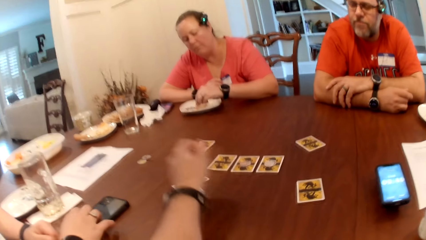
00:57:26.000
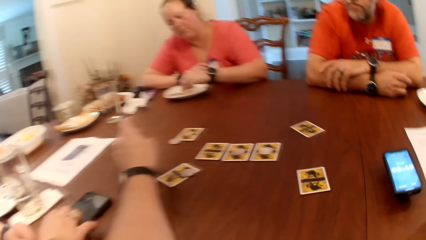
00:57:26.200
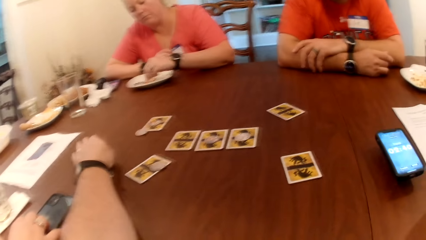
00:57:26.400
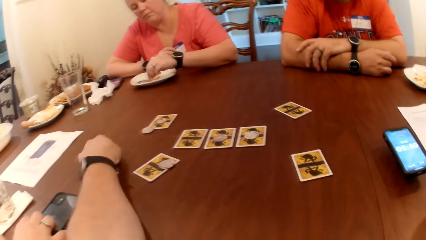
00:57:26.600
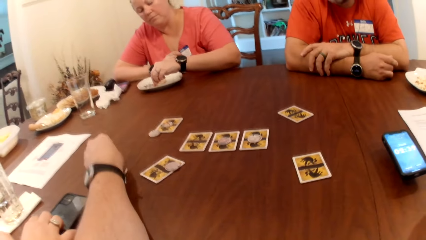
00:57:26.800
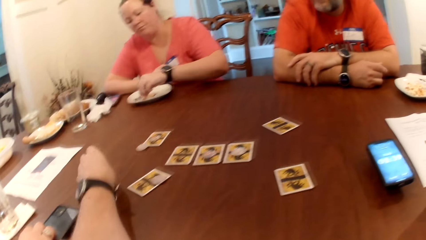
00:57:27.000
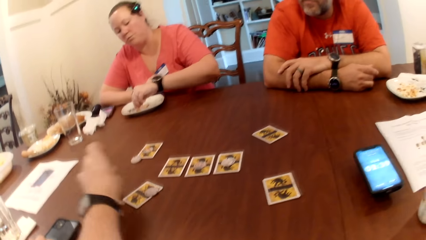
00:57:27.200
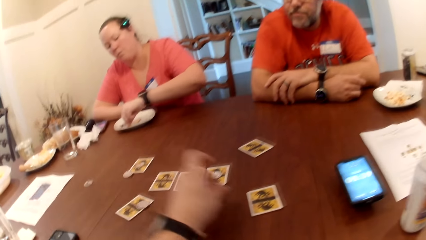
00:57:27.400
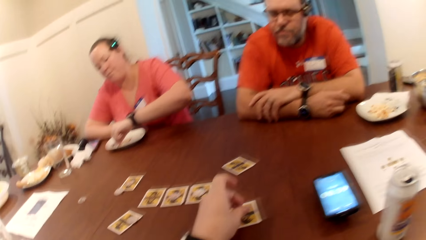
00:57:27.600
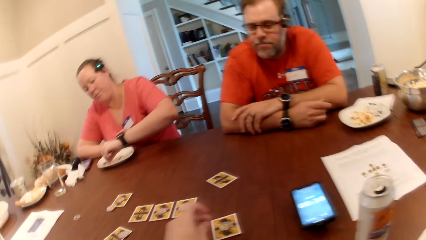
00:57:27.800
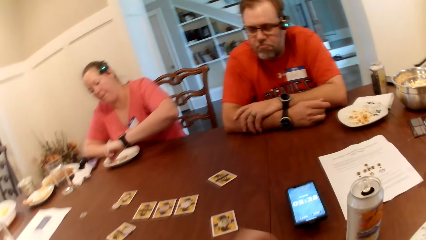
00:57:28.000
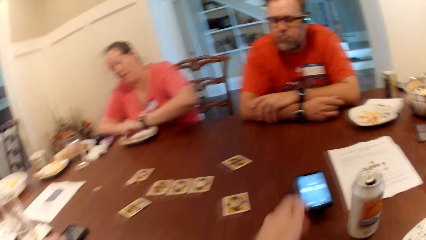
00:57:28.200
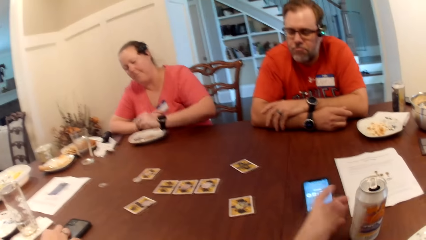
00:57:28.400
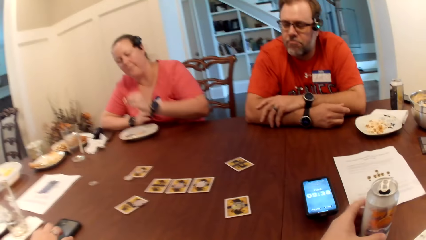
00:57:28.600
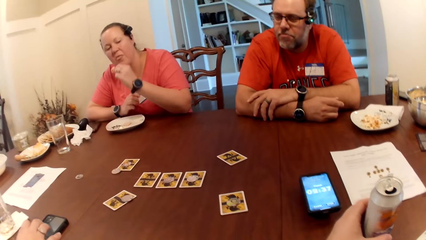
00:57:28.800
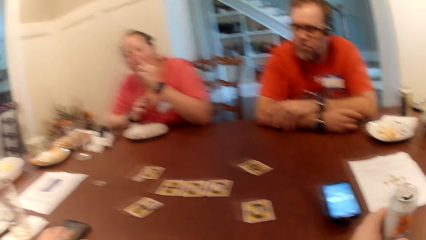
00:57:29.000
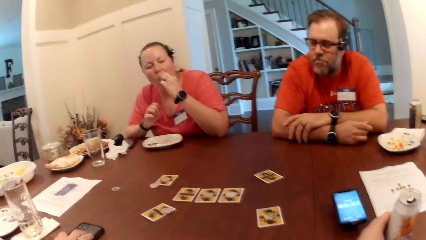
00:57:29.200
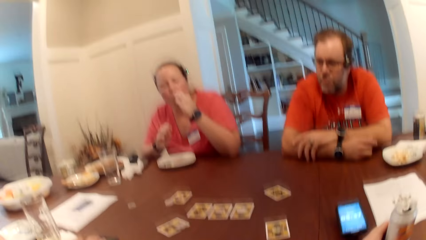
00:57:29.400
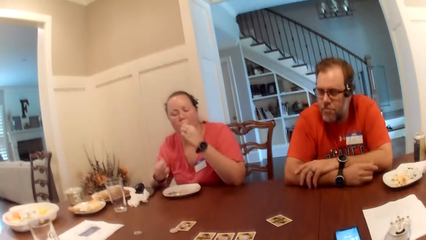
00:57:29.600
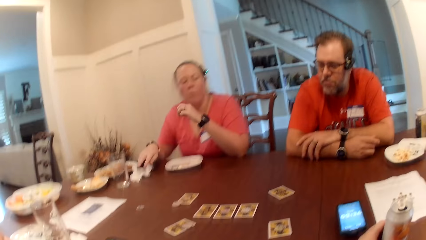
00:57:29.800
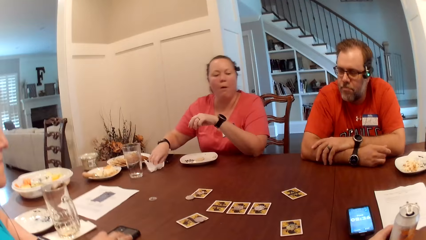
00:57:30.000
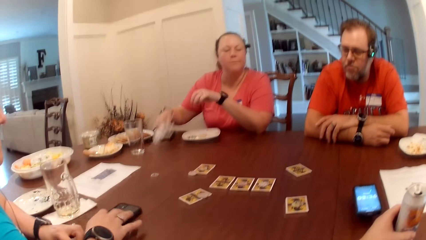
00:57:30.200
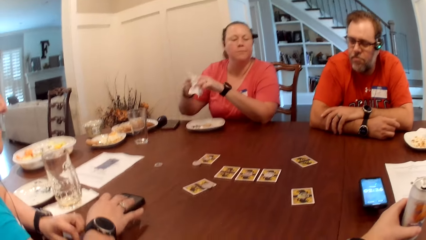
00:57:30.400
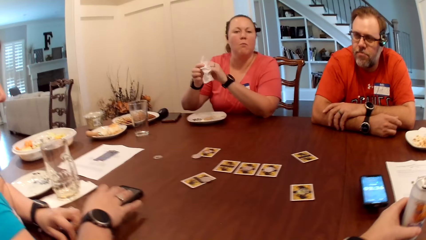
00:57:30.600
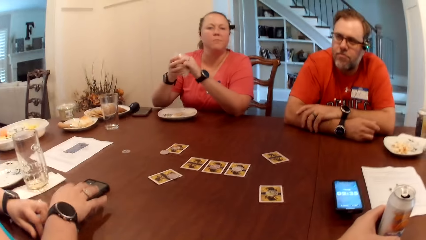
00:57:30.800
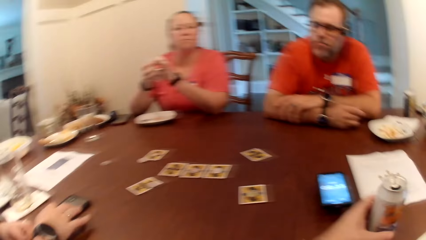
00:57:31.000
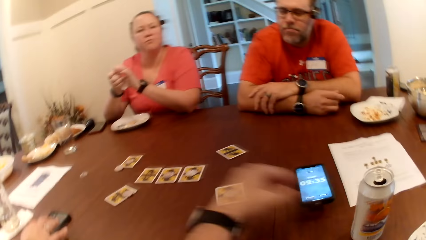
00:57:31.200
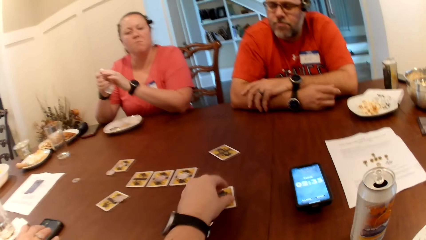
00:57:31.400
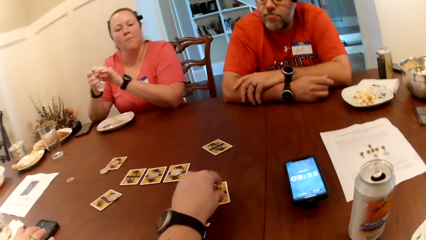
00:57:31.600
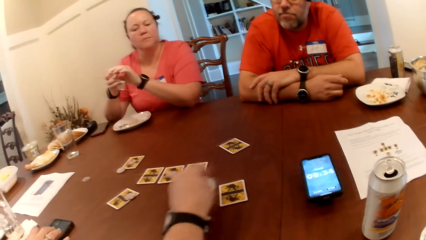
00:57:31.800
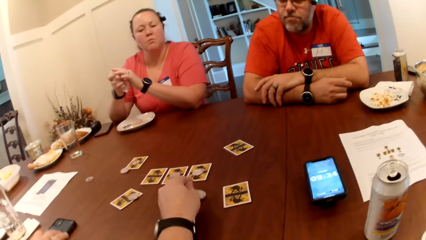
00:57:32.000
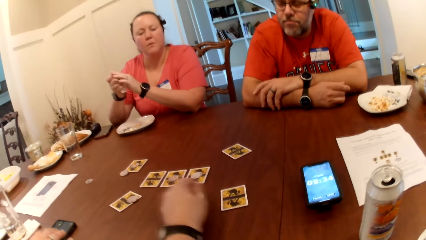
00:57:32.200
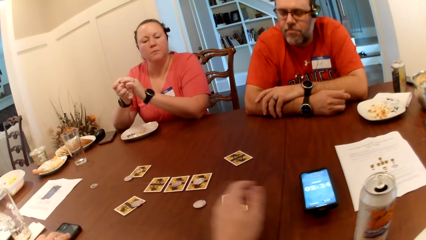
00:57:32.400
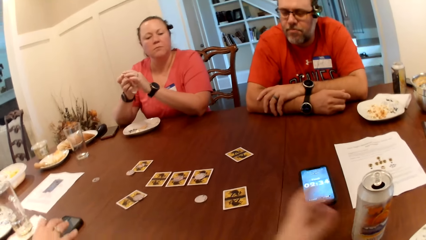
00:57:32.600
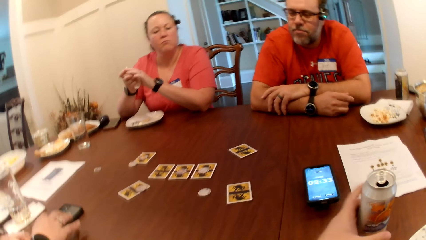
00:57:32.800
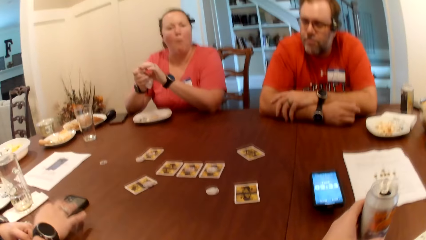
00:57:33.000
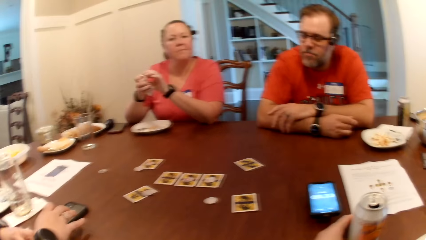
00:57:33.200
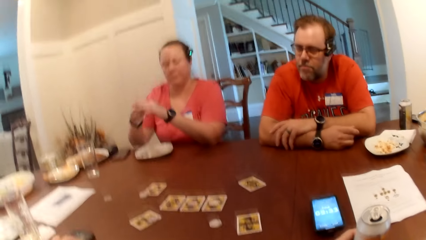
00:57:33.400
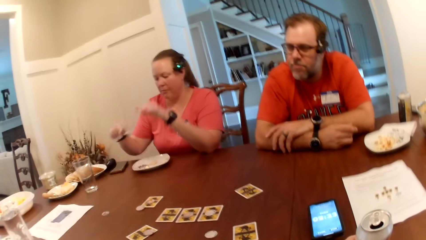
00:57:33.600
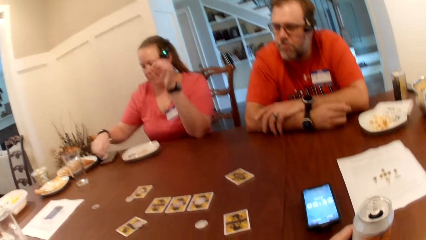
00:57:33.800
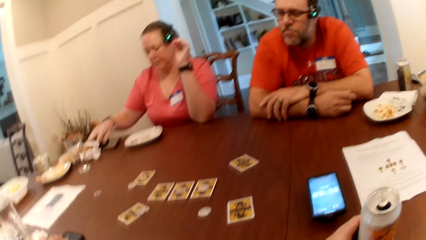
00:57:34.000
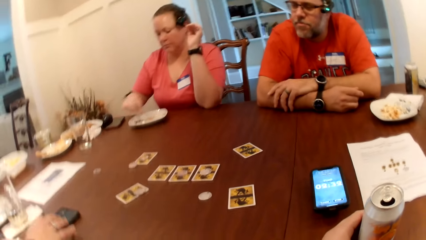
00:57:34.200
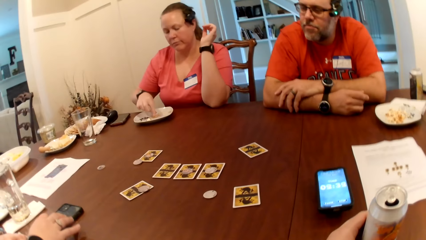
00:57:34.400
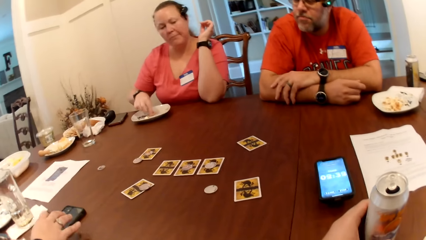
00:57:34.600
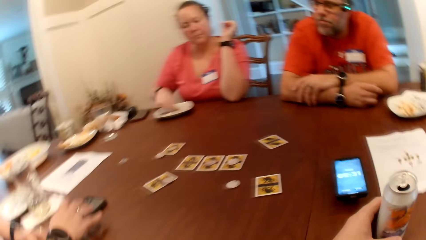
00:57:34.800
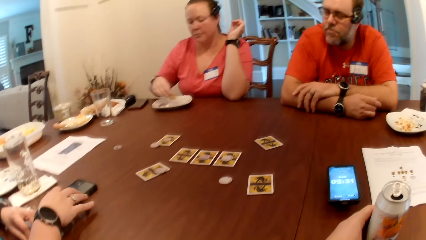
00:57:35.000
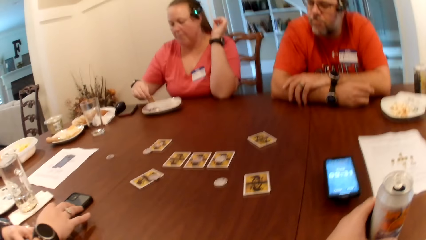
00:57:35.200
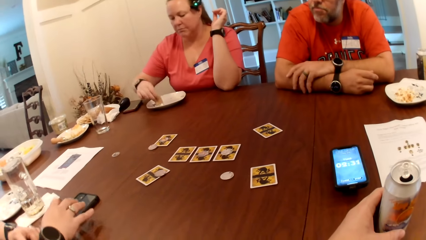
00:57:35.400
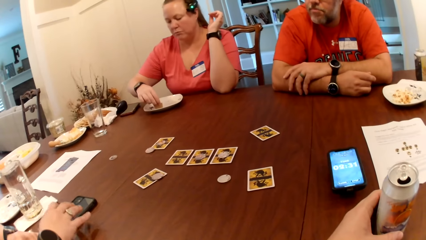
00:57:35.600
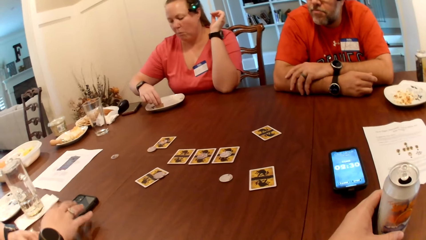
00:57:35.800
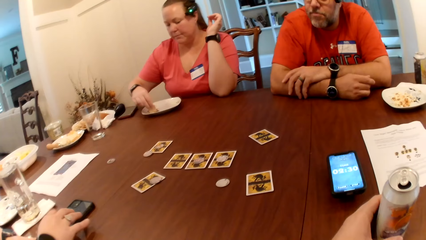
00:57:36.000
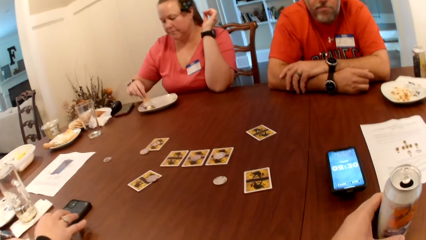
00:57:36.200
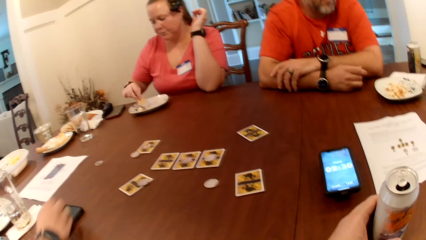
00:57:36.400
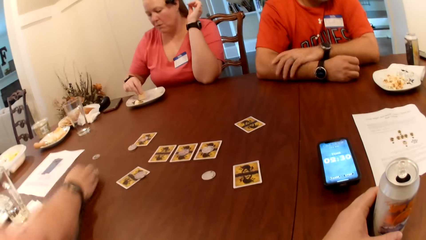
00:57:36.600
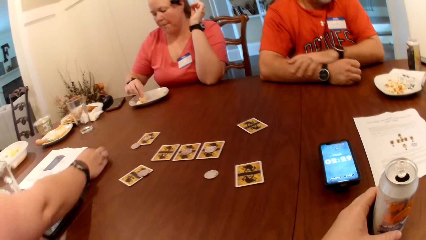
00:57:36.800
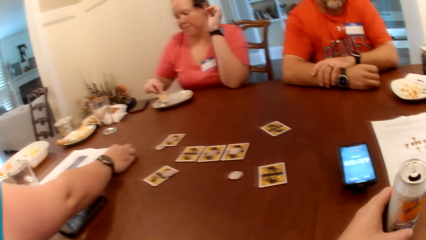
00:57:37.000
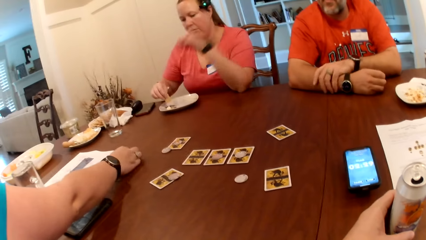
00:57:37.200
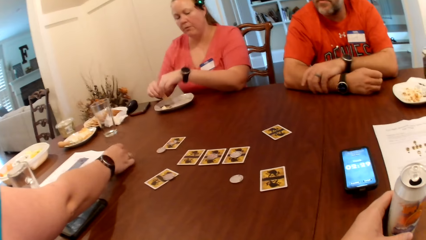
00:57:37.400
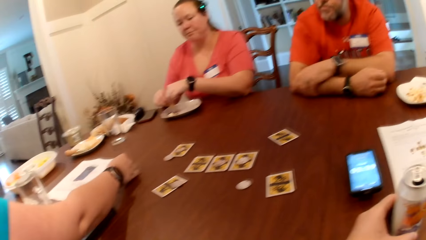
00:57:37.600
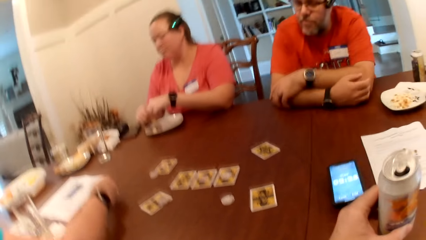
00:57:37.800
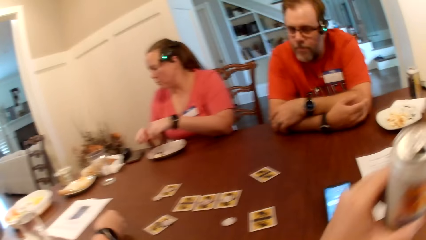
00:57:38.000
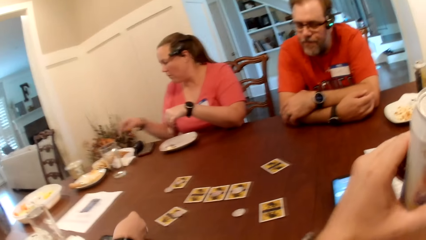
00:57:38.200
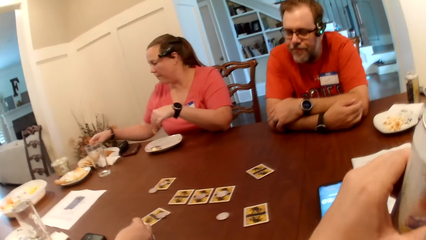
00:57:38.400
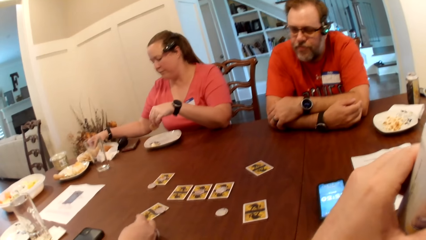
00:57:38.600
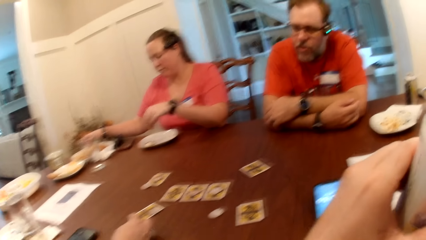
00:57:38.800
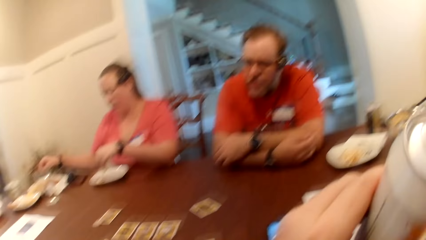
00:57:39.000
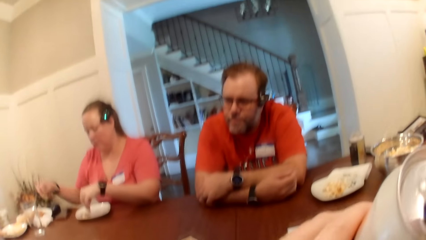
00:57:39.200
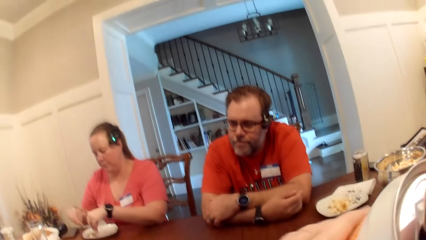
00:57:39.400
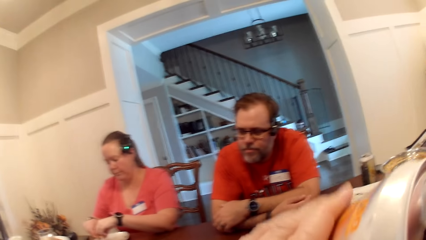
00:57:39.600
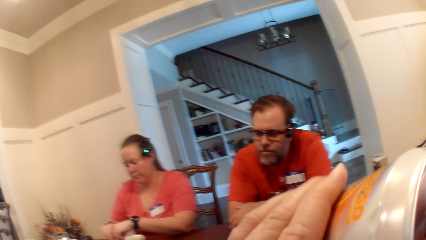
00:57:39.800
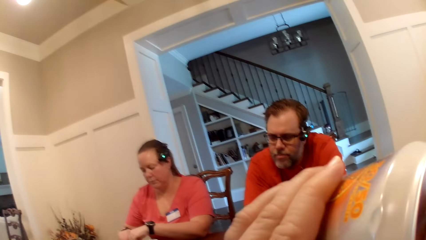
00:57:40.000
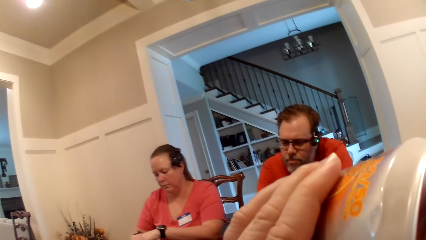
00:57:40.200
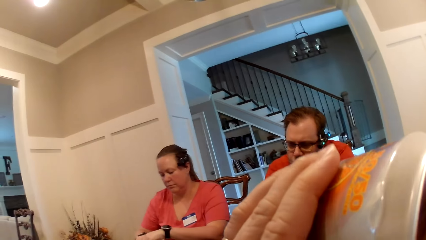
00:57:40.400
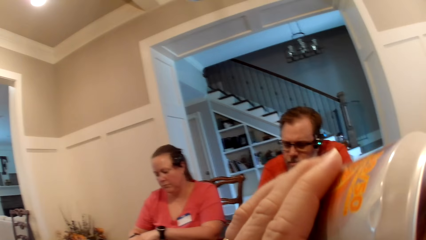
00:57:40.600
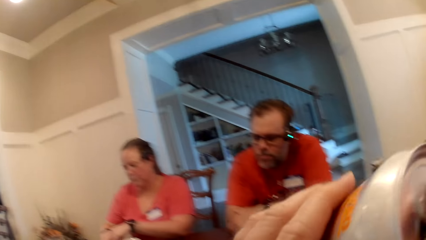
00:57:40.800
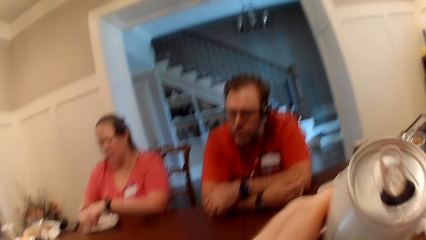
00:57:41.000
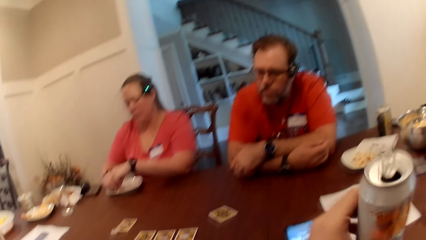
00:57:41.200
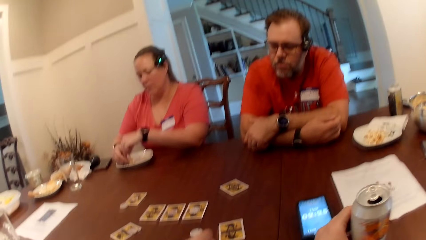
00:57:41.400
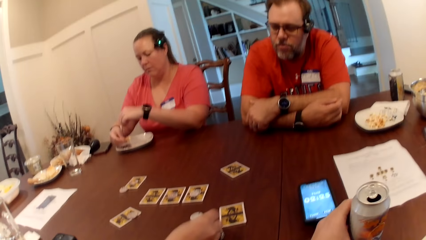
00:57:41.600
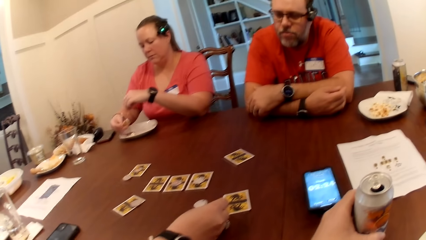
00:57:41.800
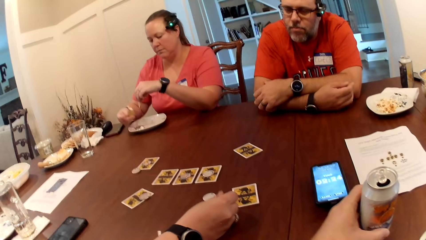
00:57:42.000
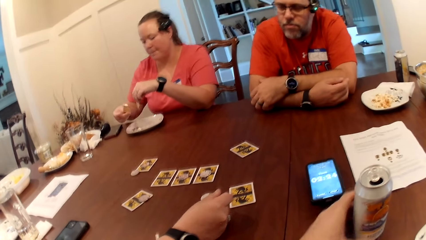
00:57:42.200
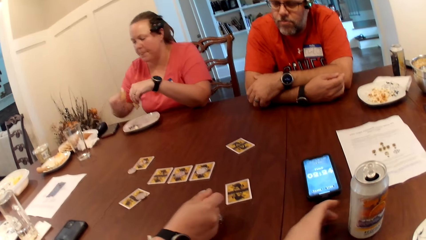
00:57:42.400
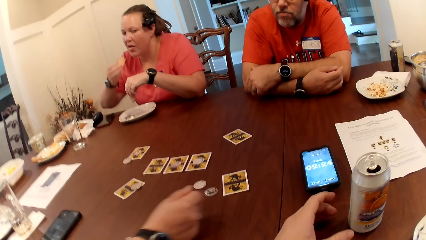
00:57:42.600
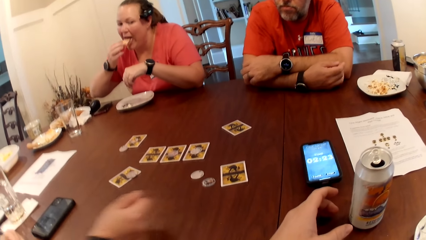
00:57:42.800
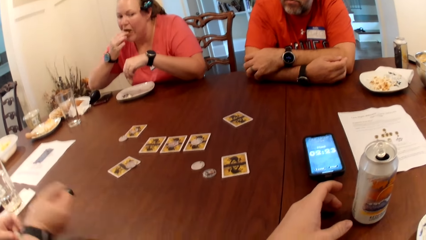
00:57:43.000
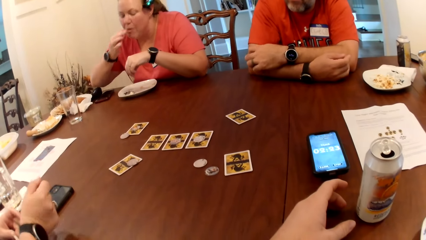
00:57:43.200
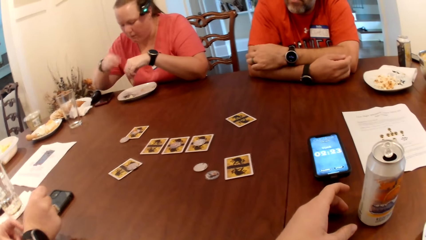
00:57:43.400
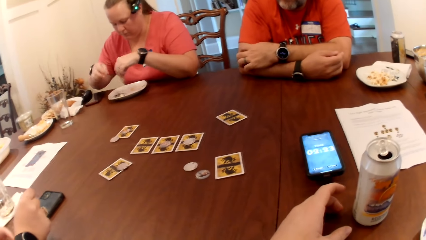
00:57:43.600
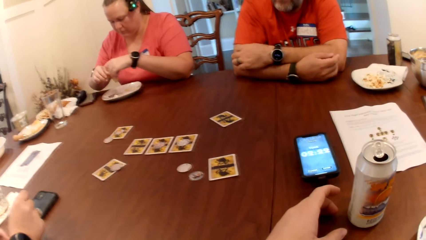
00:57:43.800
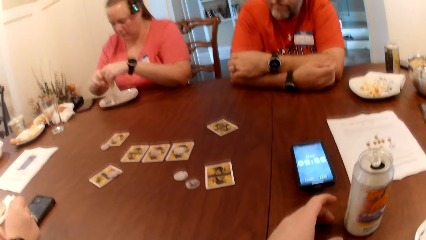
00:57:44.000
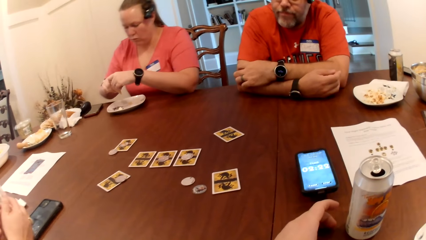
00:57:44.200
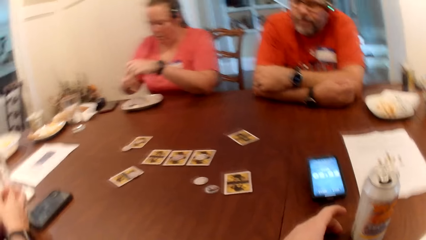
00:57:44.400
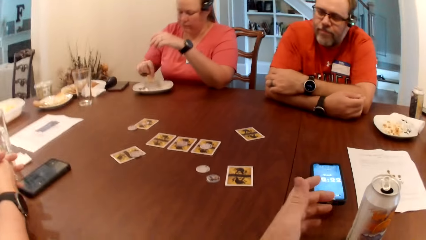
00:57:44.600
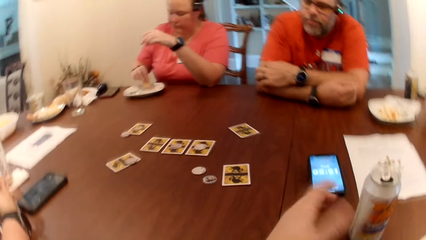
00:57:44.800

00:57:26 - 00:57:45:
The camera wearer picks the coin from the table with his left hand. He stretches a hand. He drops the coin on a card on the table with his left hand. He touches the can of drink from the table with his left hand and holds the can. A woman eats the chips with her left hand. The woman wipes both hands with the tissue. The camera wearer picks the coin from the card on the table with his left hand. He drops the coin on the table with his left hand. He touches the can of drink from the table with his left hand and holds the can. The woman drops the tissue on the table with her right hand. Another woman taps a phone. The other woman picks a coin from the table with her right hand. The camera wearer drinks from the can on the table with his left hand. The first woman picks a piece of chips from the plate with her right hand. The camera wearer drops the can of drink on the table with his left hand. The other woman drops the coin on the table with her right hand. The first woman eats the chips with her left hand.
